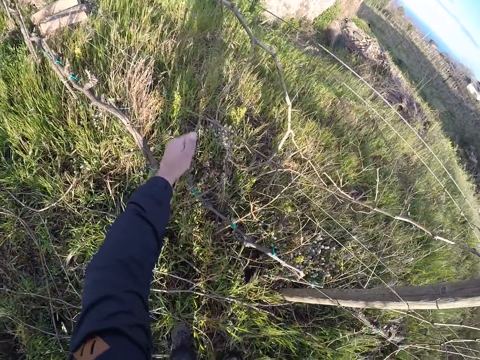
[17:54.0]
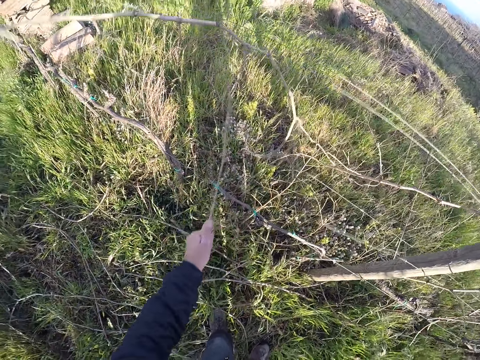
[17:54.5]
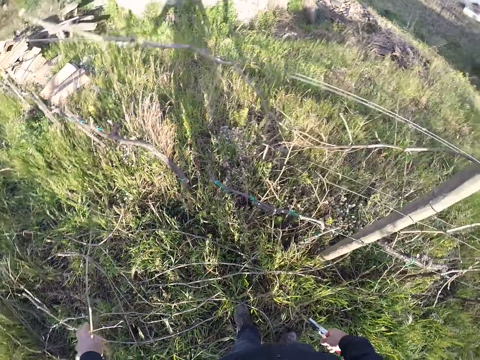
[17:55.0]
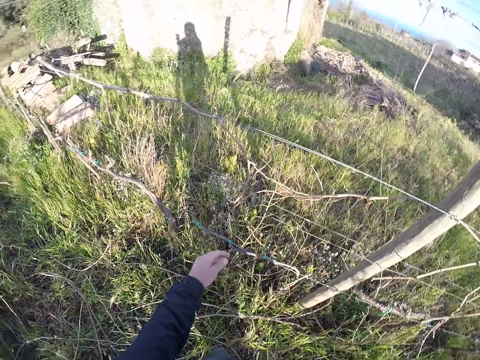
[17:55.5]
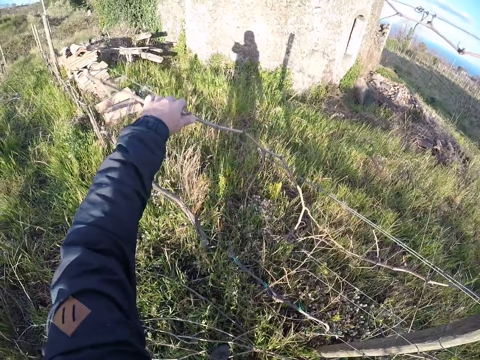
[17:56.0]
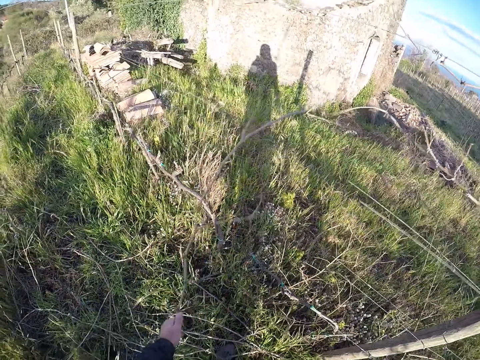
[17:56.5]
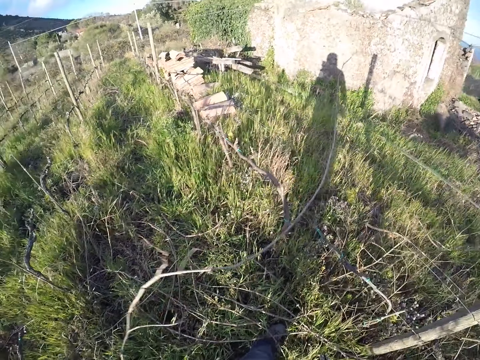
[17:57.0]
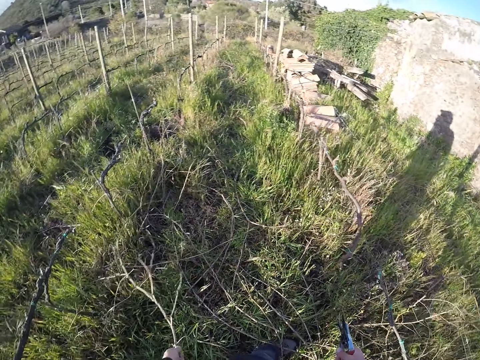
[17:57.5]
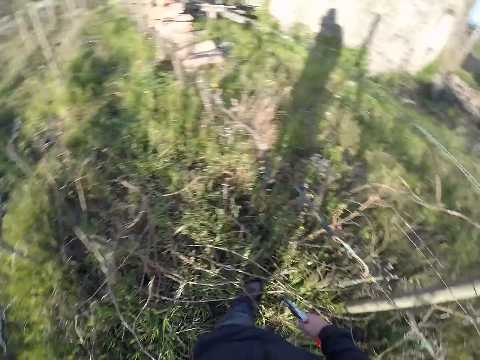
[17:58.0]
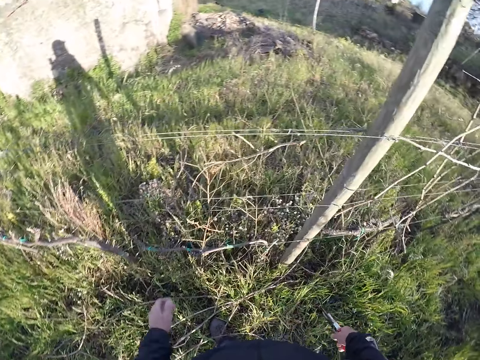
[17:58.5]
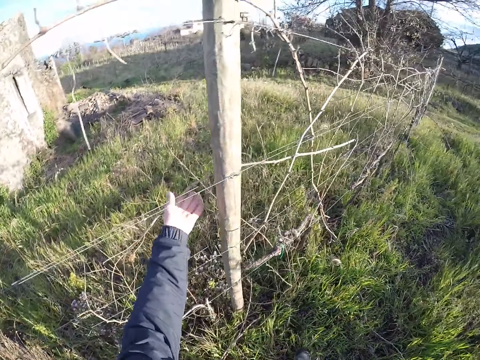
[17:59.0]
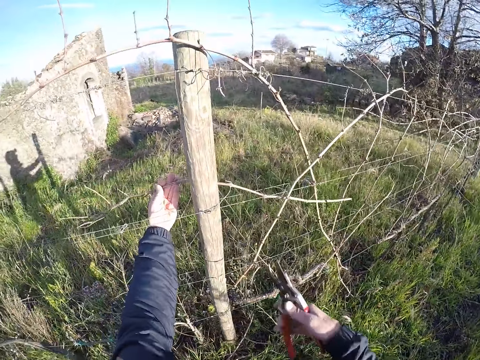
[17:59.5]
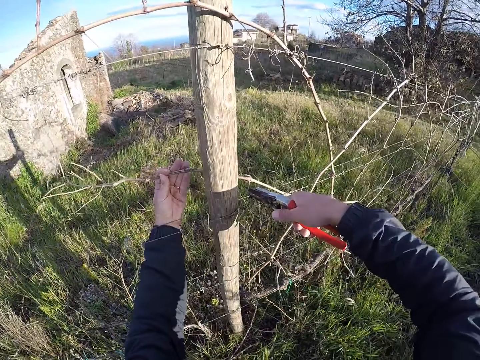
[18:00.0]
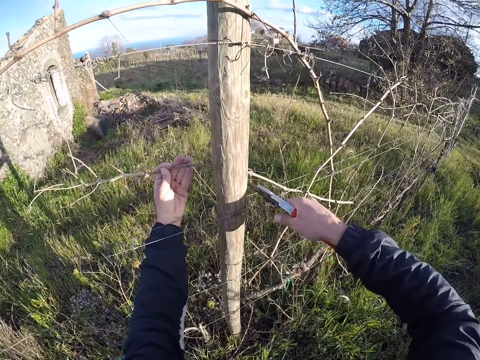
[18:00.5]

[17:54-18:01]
The camera wearer pulls a stick branch from the wire mesh with his left hand. He drops the stick branch on the ground with his left hand. He pulls a stick branch from the wire mesh with his left hand. He puts the dry branch on the ground. He pulls a stick branch from the wire mesh with his left hand. He cuts the stick branch with the secateurs in his right hand.

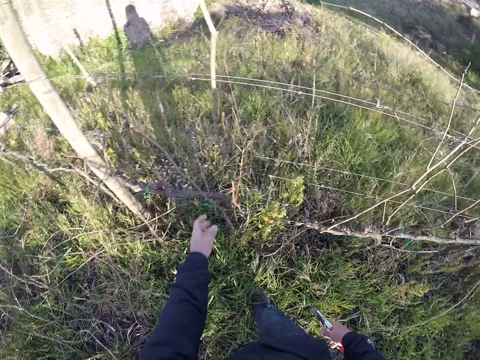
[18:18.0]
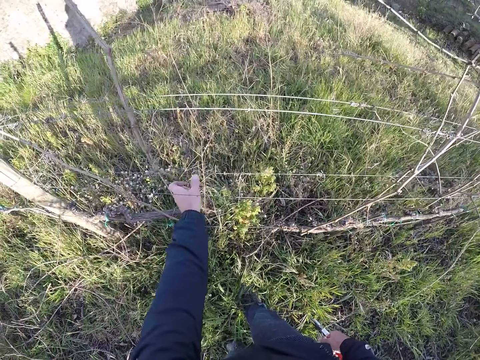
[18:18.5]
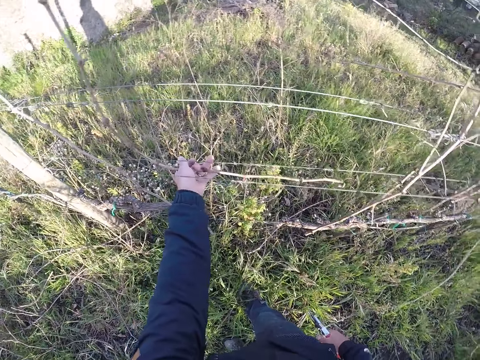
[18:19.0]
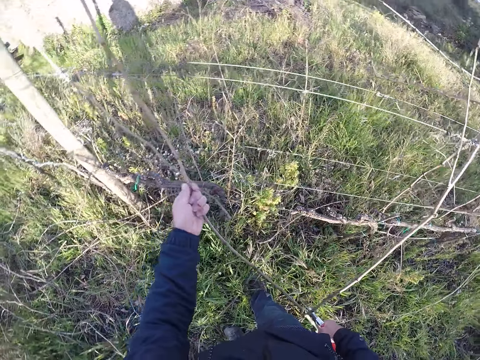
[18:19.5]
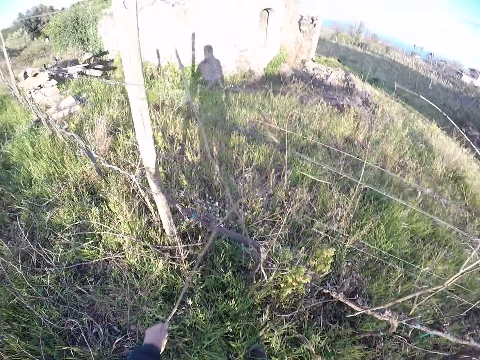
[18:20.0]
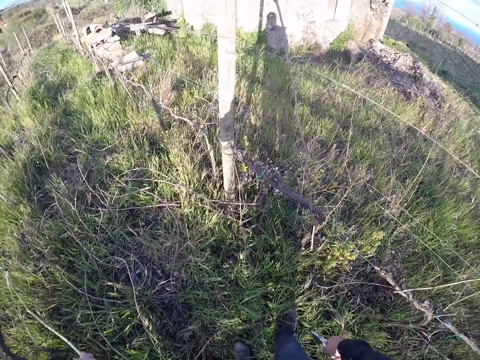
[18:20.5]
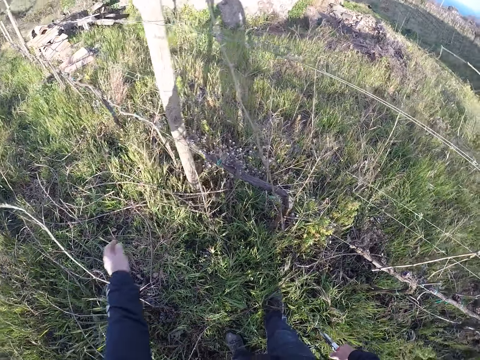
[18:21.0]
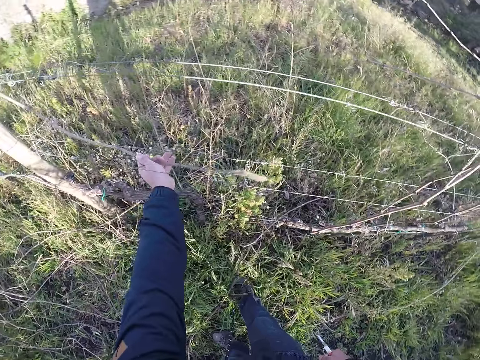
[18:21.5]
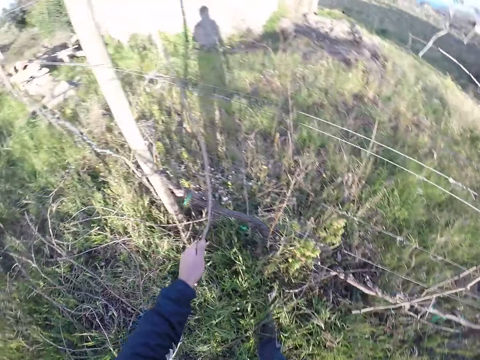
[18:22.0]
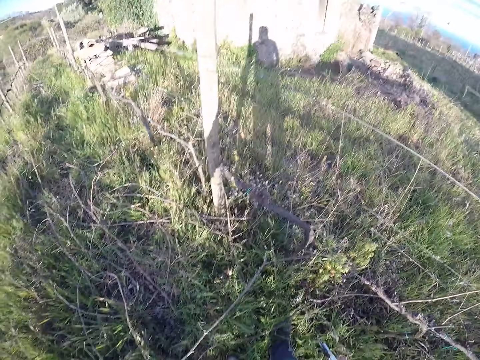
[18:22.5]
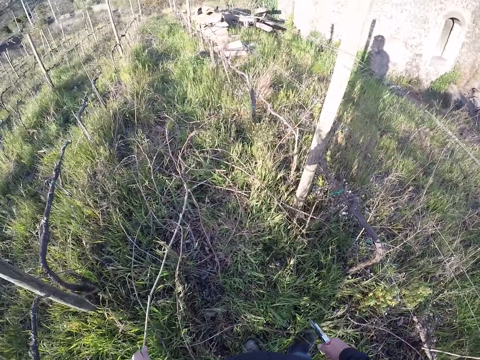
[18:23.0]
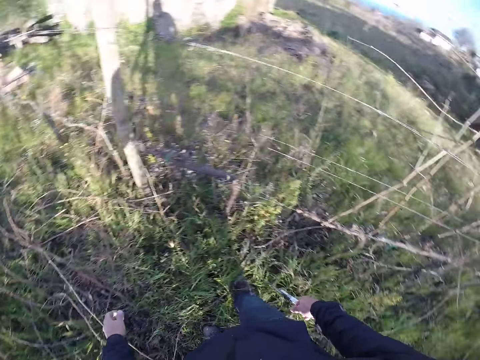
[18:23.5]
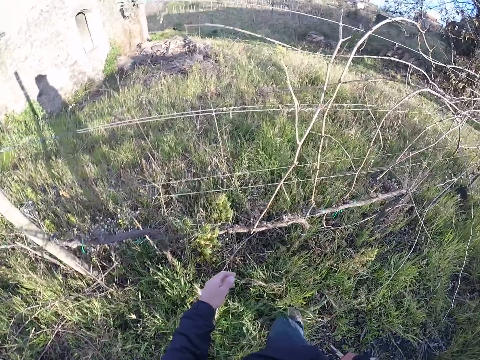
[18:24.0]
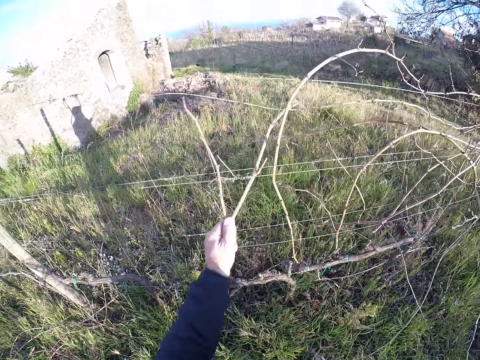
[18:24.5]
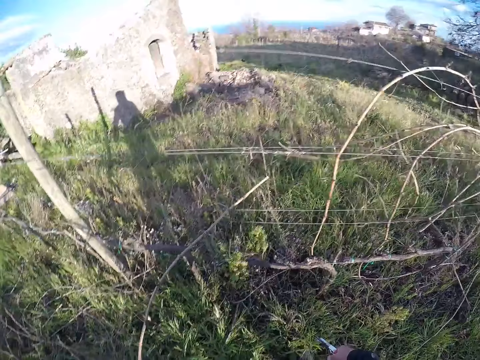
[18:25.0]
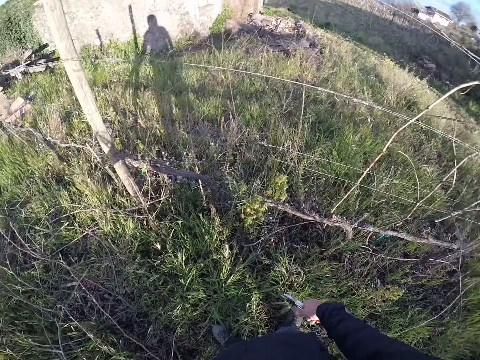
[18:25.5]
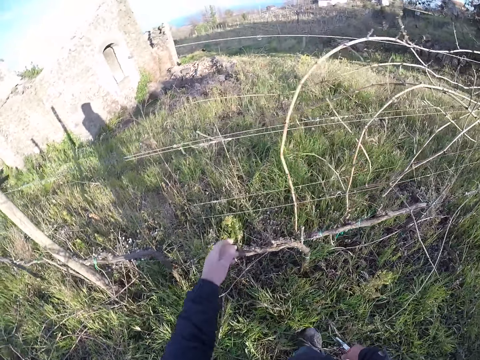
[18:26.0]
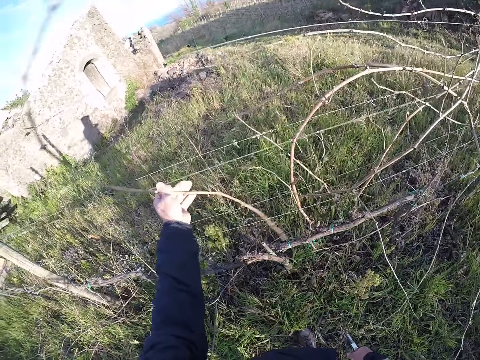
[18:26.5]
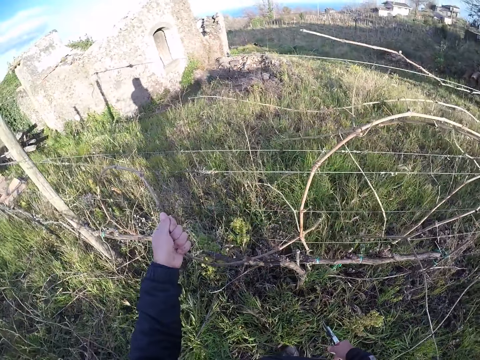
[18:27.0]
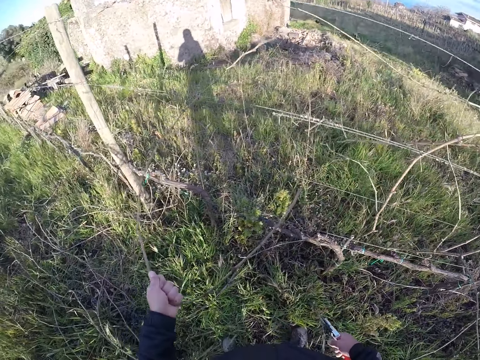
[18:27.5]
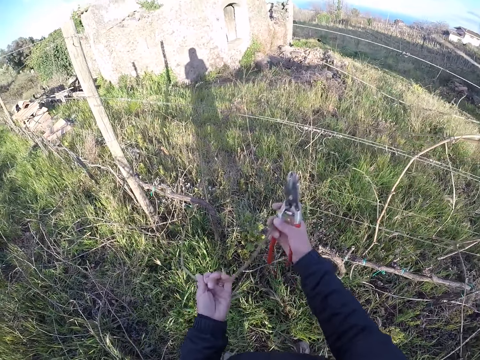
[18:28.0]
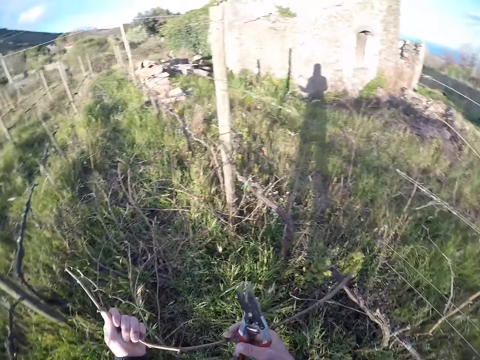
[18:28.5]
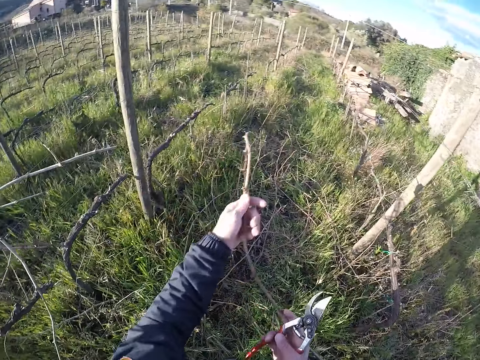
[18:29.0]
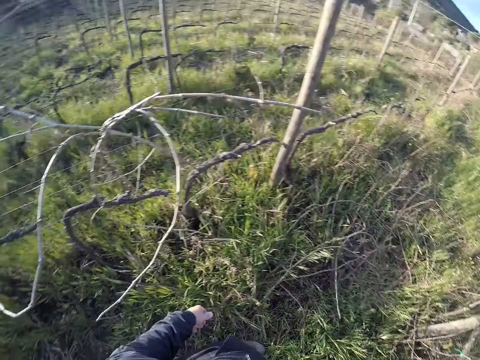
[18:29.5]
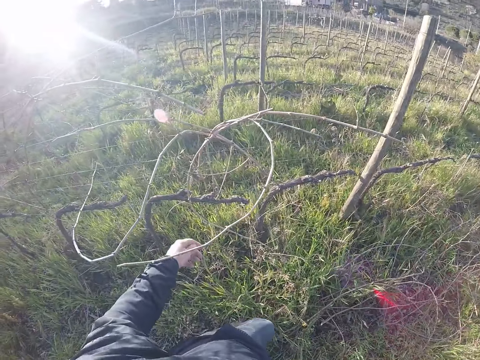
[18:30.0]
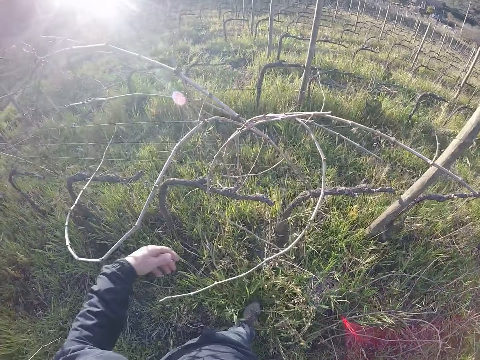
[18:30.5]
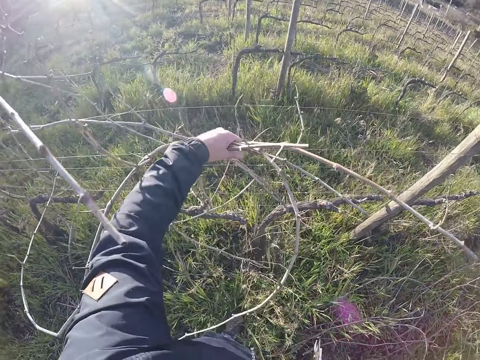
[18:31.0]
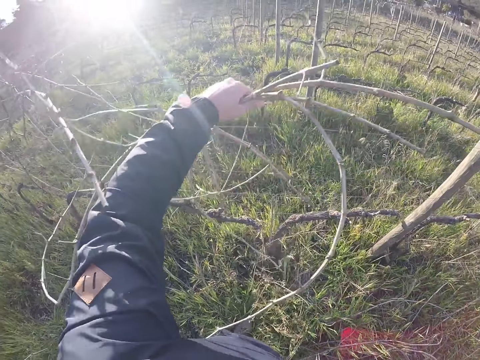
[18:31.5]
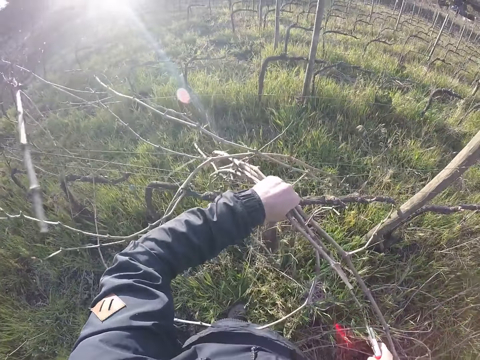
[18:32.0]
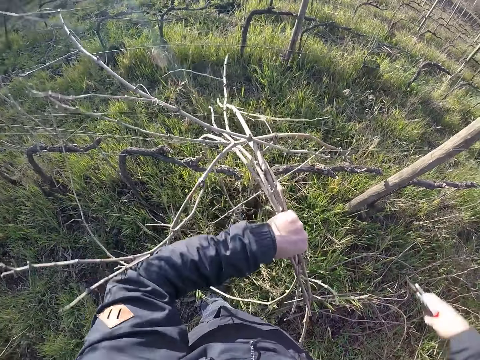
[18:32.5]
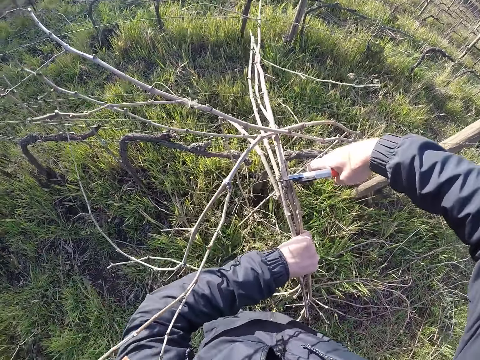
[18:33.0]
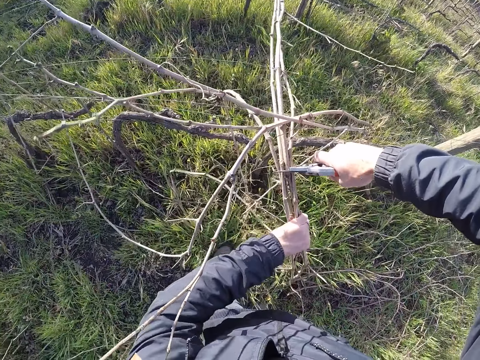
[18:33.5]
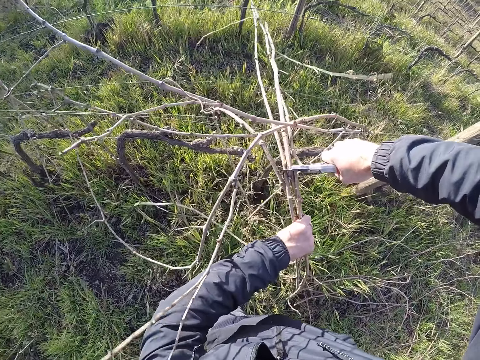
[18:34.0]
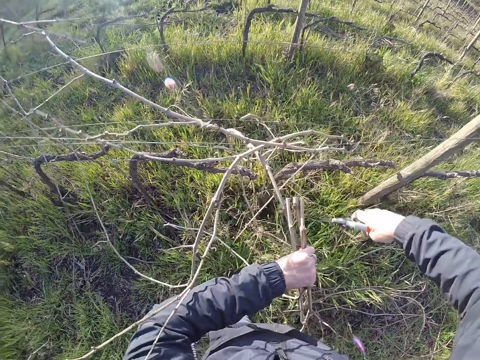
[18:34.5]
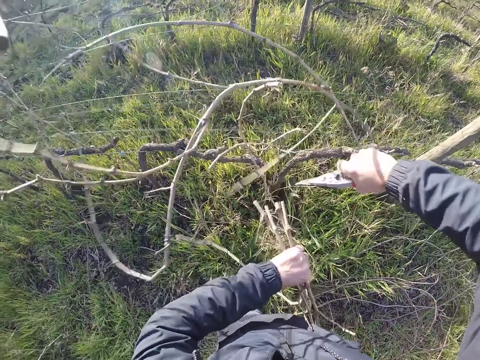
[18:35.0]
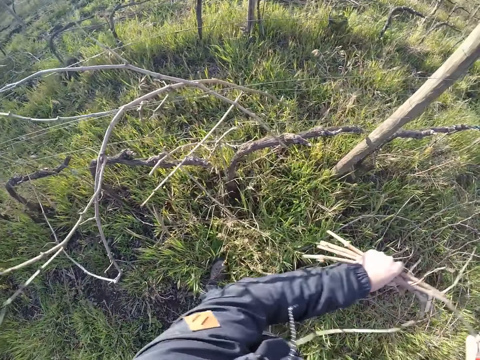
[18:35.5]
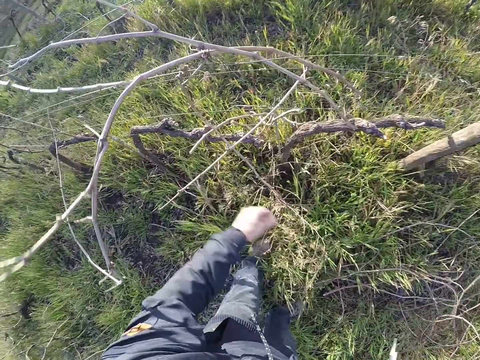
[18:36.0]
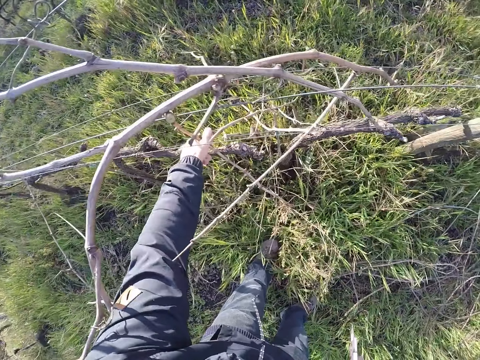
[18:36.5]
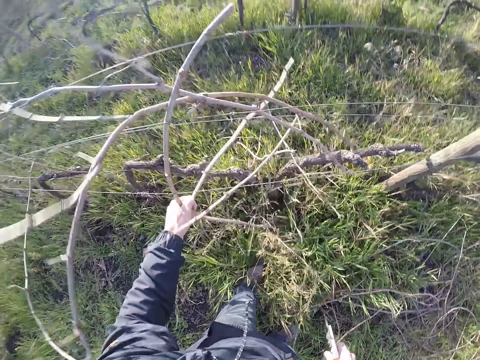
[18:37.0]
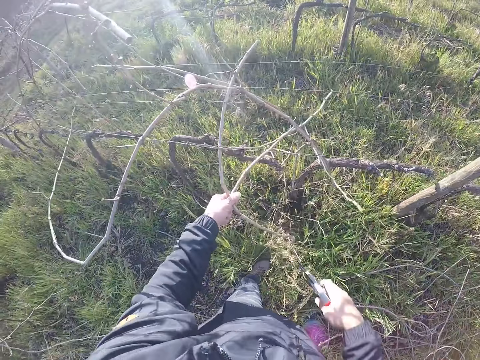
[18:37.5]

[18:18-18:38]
The camera wearer drops the twig on the ground with her left hand. She holds a twig on the barb wire or fence with her left hand. She pulls the twig with her left hand. She drops the twig on the ground with her left hand. She pulls a twig from the barb wire with her left hand. She drops the twig on the ground with her left hand. She pulls a twig from the barb wire with her left hand. She drops the twig on the ground with her left hand. She picks a twig from the barb wire with her left hand. She drags the twig from the barb wire with her right hand. She drops the twig on the ground with both hands. She picks a bunch of twigs from the barb wire with her left hand. She holds the branches on the fence. She cuts the twigs with the pruner in her right hand. She drops the twigs on the ground with her left hand. She picks a twig from the barb wire with her left hand.
